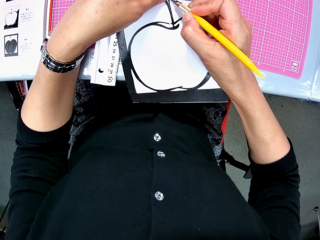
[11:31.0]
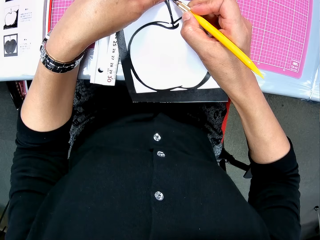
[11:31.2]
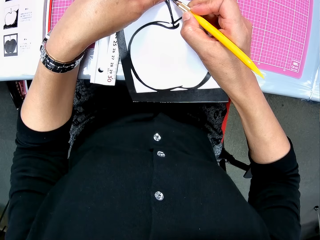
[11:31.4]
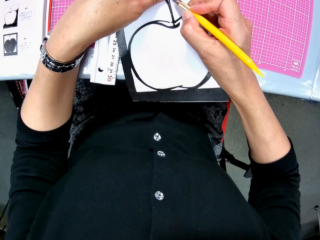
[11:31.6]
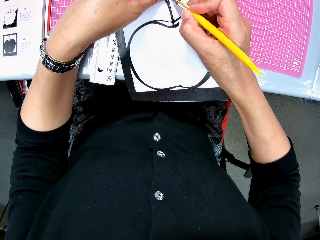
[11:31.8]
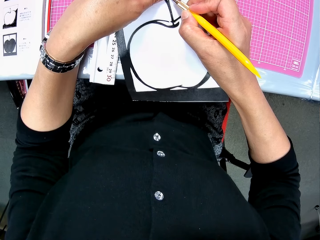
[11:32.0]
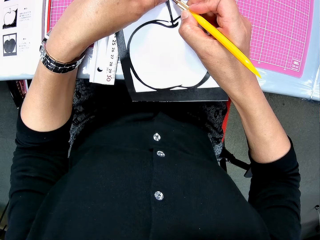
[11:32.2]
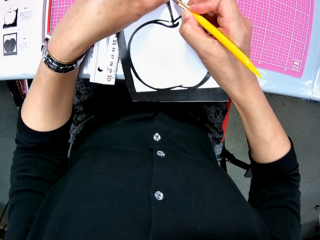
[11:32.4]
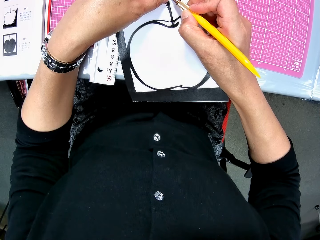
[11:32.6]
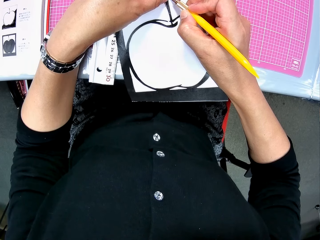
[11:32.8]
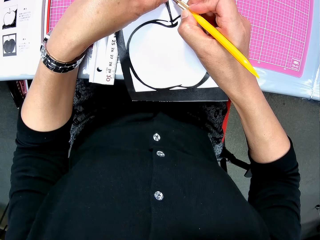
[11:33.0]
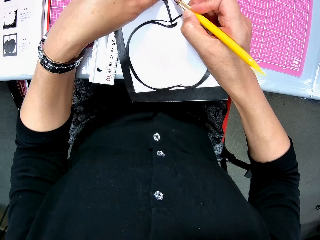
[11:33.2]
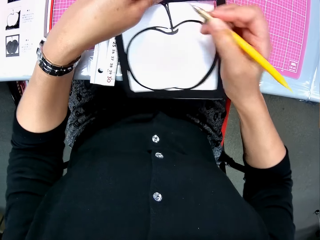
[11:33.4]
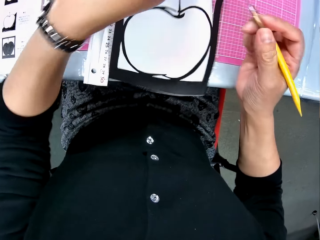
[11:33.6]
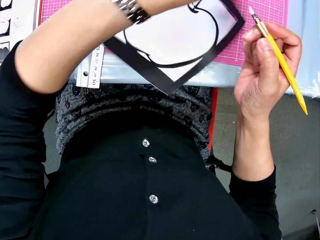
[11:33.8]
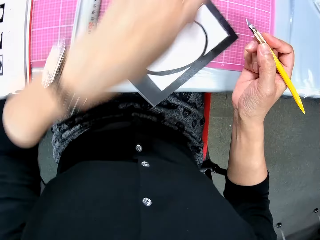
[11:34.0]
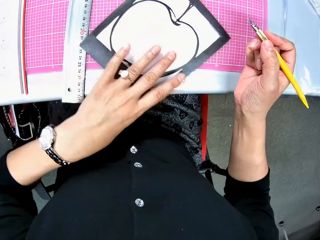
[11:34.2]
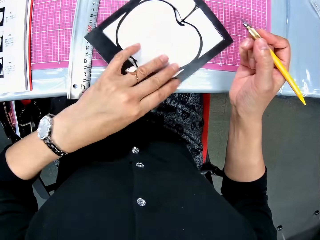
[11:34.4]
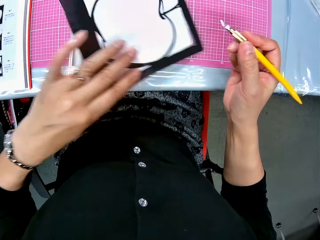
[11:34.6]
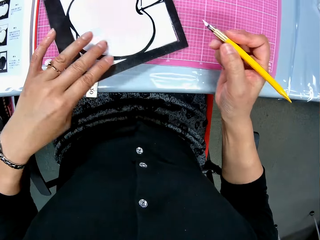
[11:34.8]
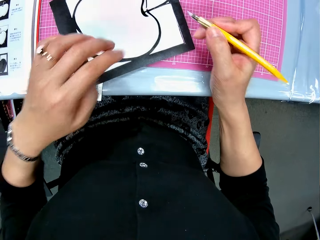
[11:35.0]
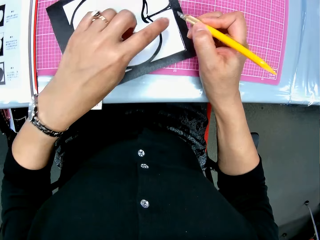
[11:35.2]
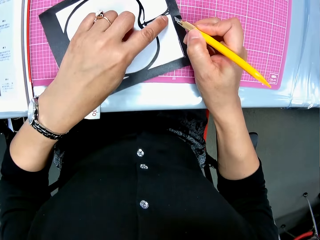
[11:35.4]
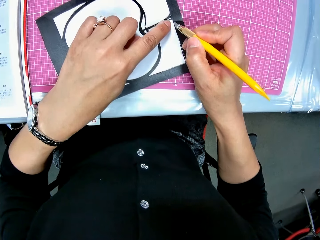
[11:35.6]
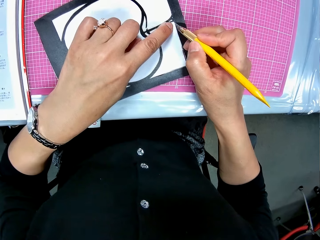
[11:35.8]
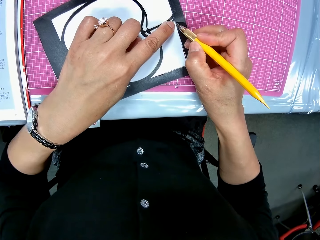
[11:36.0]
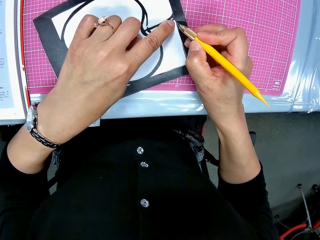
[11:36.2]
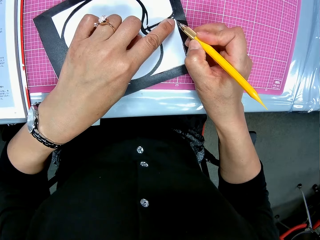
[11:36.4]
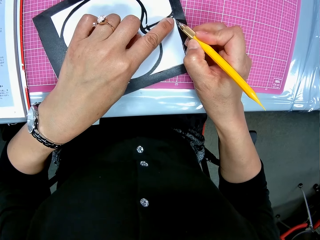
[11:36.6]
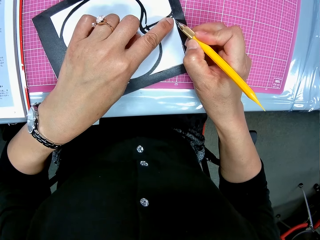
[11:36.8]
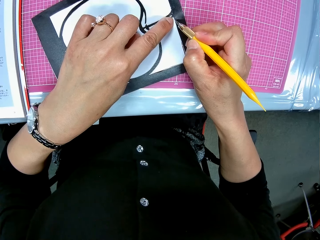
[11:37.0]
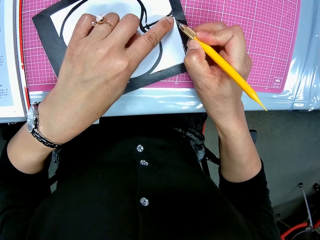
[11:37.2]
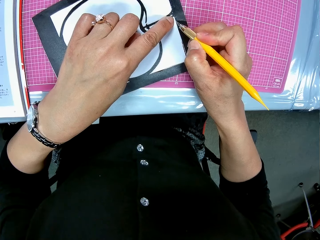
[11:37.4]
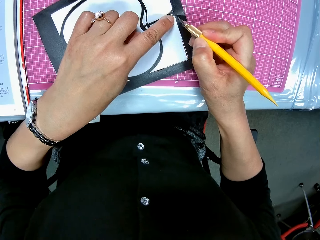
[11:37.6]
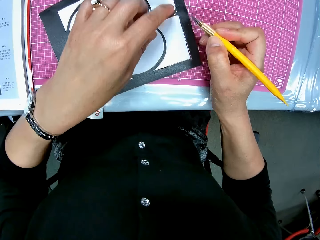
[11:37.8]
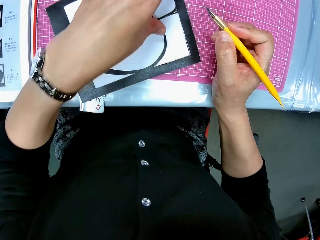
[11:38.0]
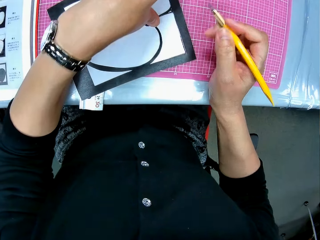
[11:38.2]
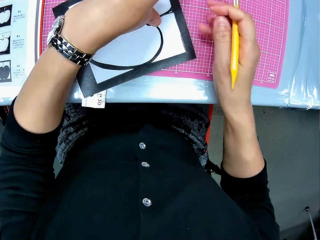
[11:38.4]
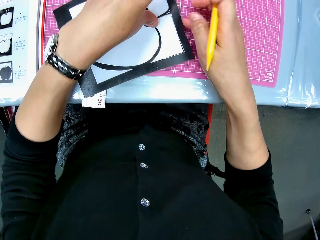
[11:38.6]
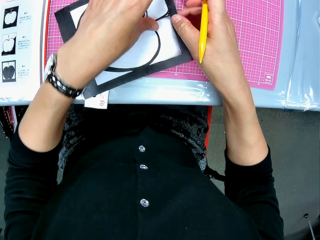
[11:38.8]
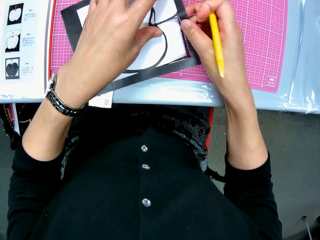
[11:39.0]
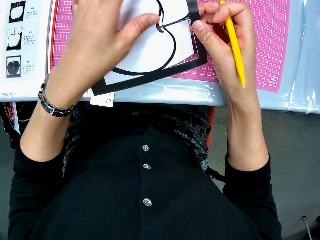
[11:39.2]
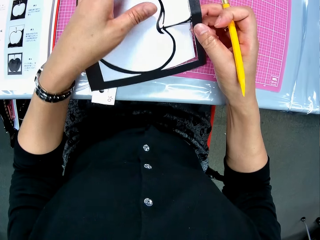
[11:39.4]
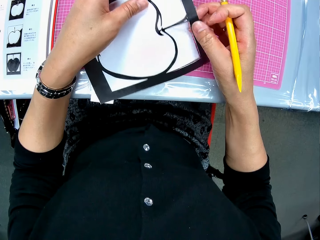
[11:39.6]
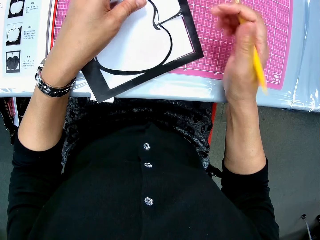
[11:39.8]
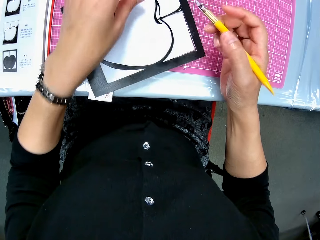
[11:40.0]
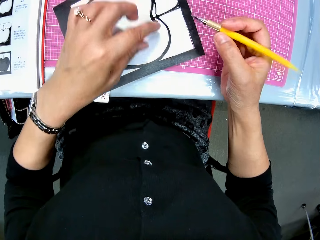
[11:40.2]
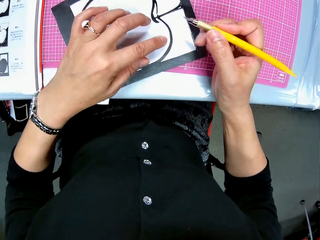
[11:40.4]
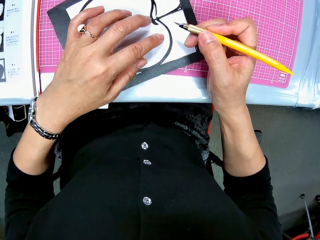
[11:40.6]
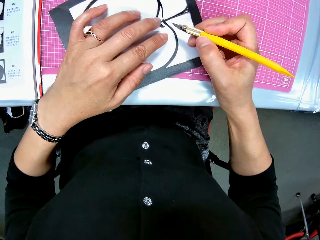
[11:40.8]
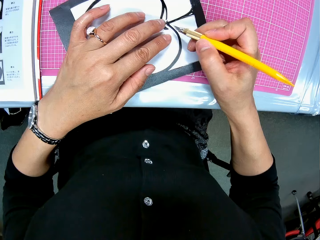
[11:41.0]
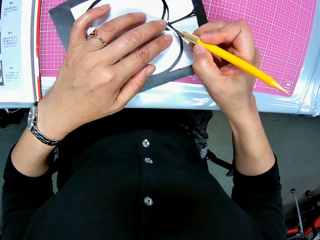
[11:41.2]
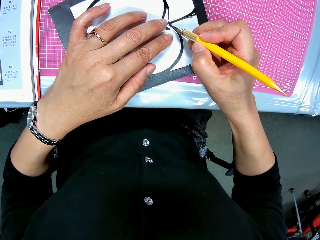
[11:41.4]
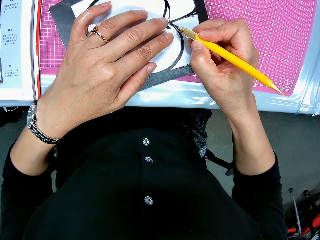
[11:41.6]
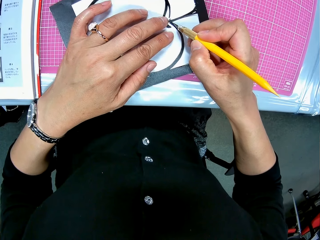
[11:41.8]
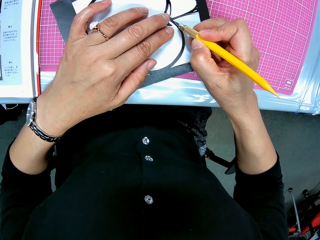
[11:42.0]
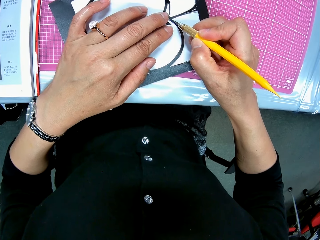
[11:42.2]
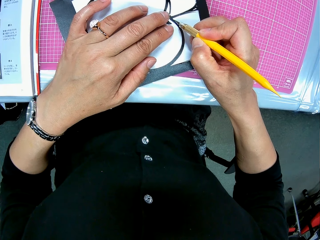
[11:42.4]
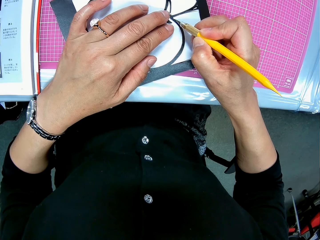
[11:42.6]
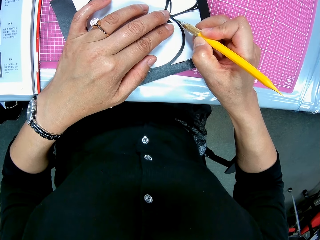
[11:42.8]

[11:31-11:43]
The camera wearer turns the paper. They cut the paper.

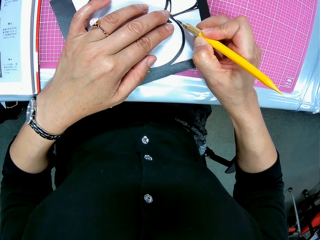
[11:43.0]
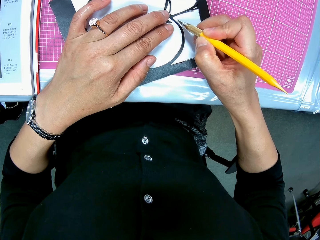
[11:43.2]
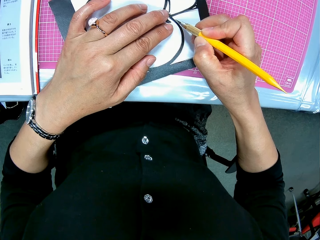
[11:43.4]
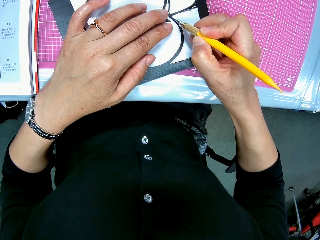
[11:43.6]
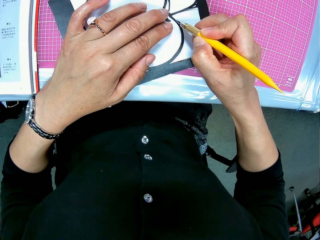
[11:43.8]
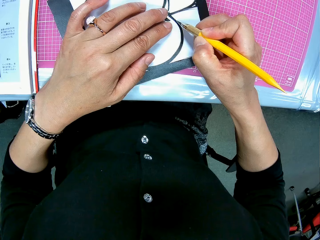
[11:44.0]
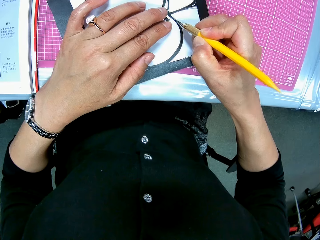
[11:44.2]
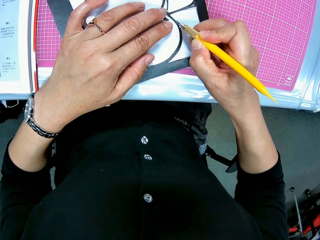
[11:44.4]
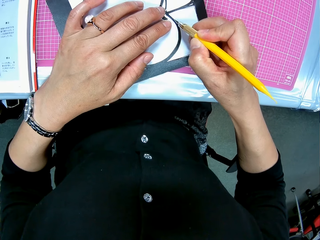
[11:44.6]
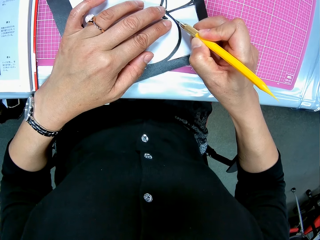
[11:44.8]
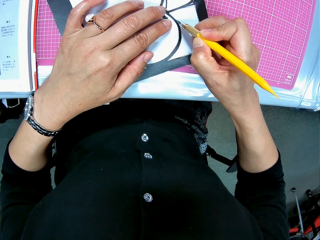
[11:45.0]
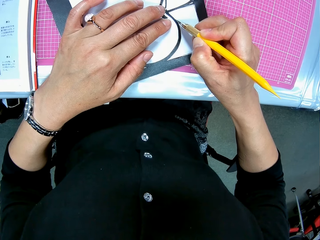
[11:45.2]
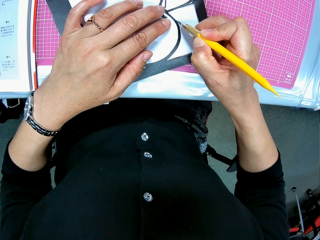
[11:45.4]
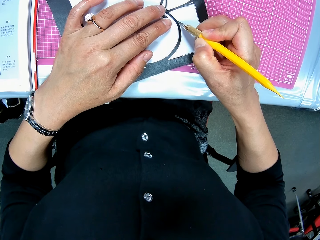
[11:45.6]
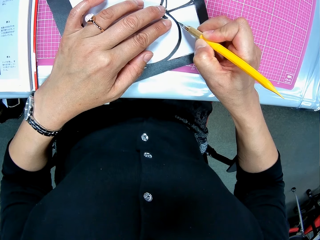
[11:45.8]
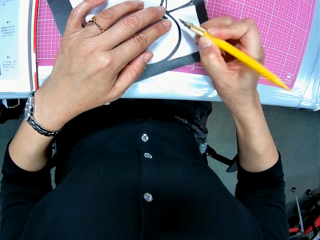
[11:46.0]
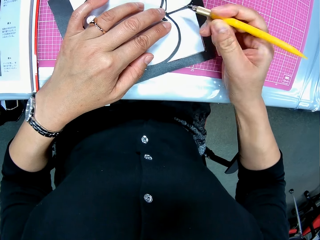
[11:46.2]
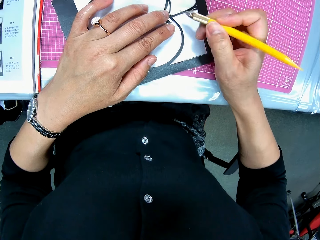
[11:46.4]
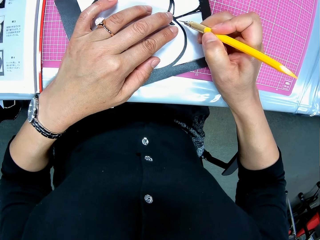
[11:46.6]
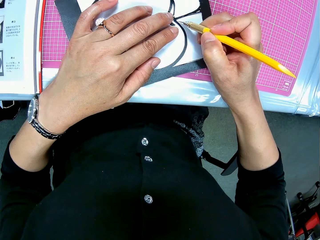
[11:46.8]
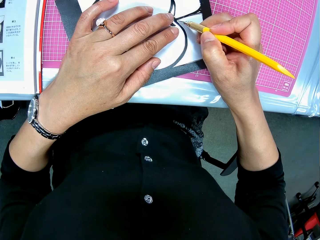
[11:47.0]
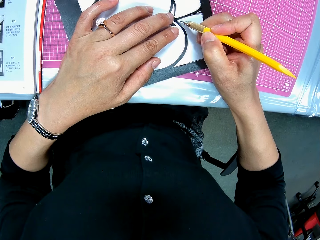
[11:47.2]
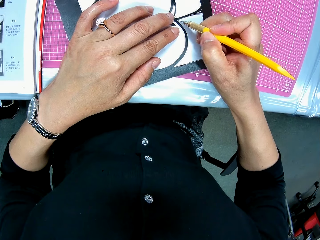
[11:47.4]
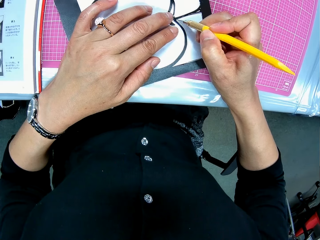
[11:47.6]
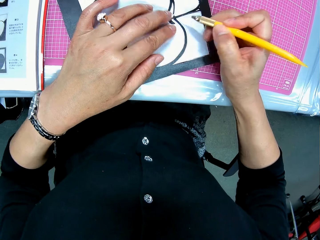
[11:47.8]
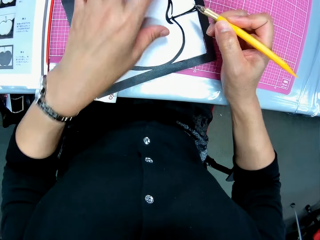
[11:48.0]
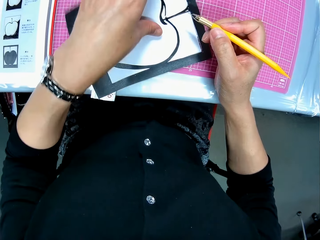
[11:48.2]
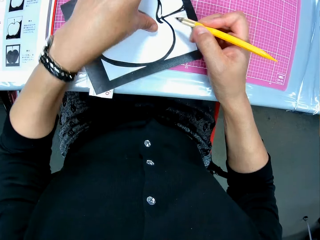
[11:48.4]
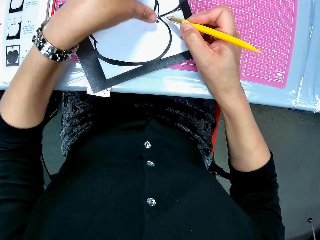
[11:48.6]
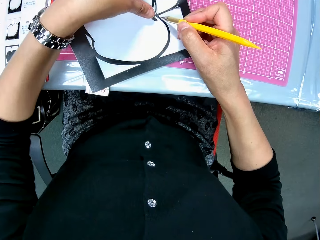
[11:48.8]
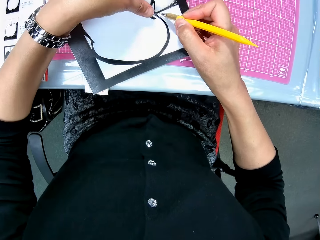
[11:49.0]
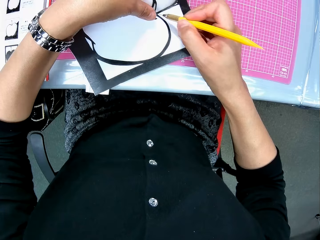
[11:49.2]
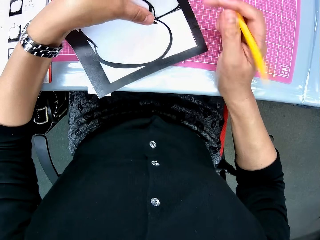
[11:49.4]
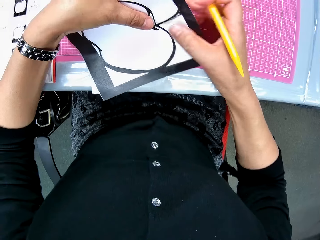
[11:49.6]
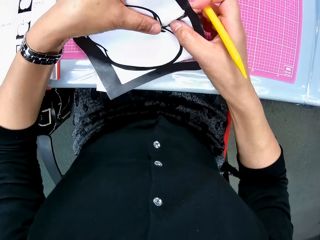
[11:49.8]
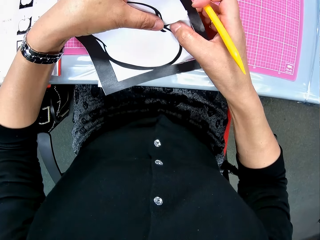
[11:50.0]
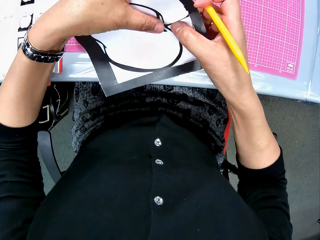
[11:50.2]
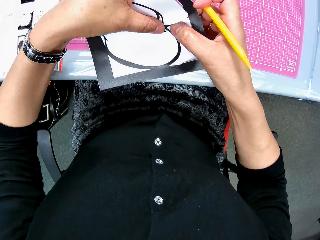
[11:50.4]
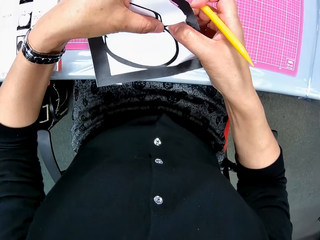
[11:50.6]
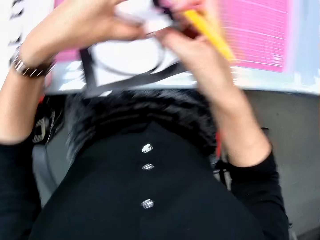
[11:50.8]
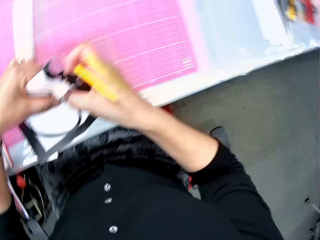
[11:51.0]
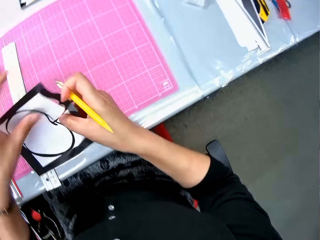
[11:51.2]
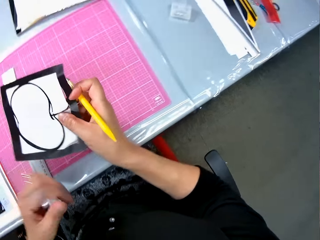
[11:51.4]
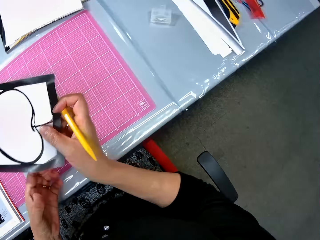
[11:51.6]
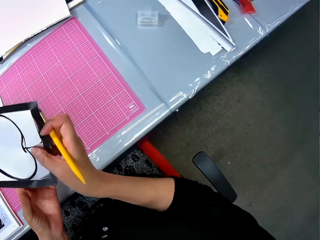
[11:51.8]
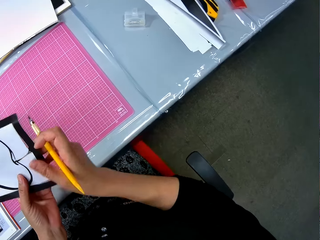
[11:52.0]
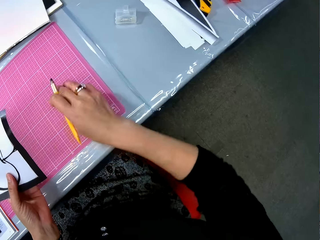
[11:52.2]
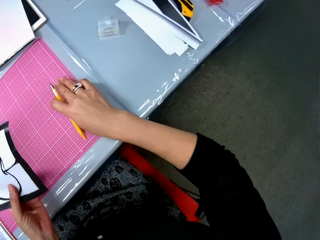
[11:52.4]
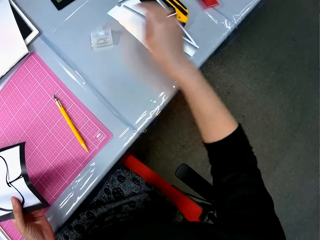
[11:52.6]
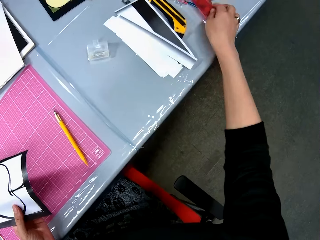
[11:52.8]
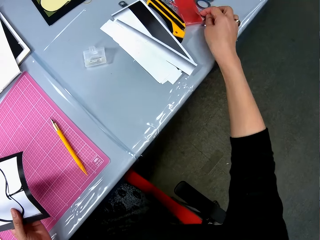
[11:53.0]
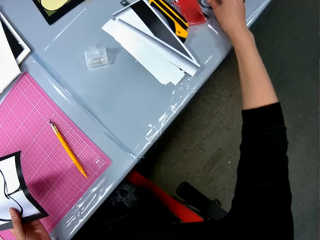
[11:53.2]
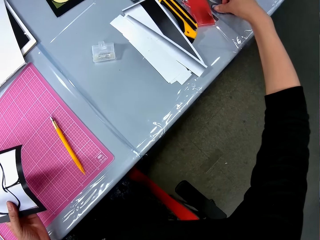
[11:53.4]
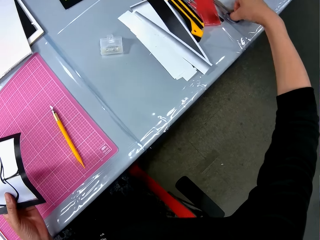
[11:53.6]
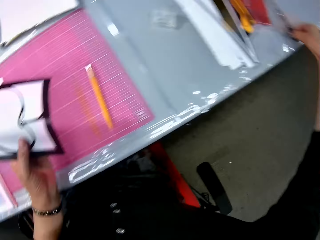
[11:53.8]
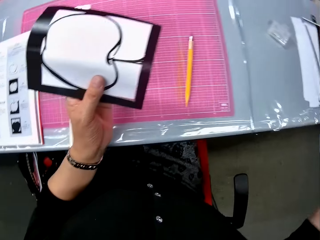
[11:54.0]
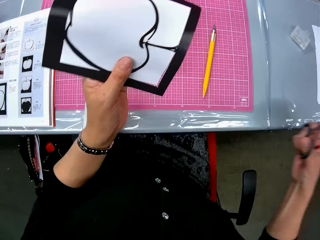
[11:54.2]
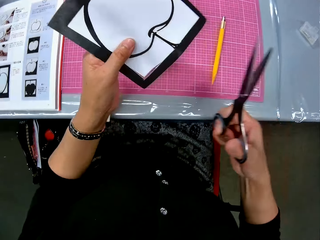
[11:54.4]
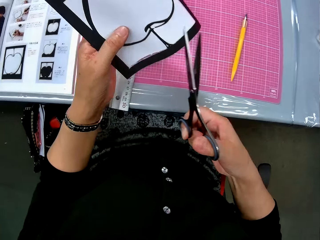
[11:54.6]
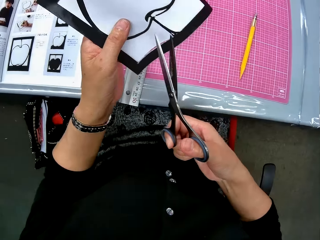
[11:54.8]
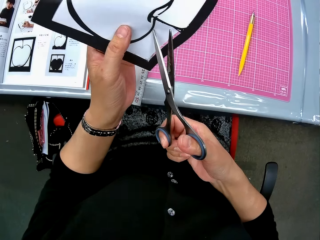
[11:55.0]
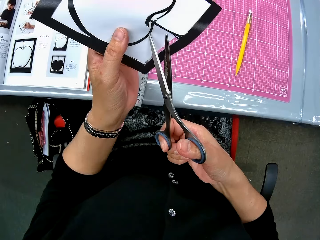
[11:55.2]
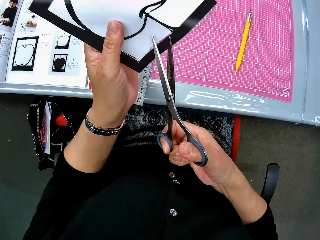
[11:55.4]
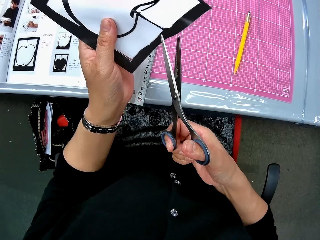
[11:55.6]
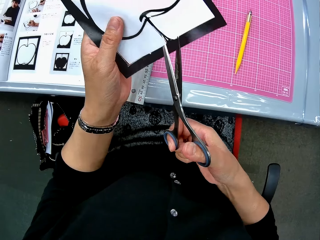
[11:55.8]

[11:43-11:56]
The camera wearer lifts the paper. They pull the cut off paper. They place the pen knife on the mat. They pick up a scissors from the table. They hold the scissors.
